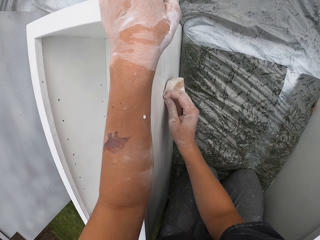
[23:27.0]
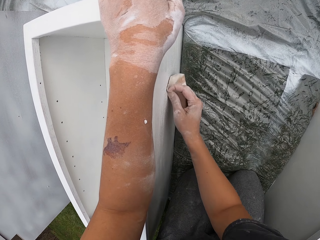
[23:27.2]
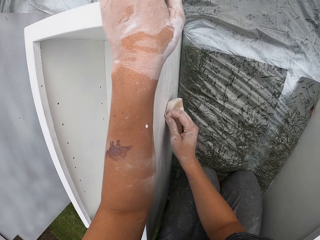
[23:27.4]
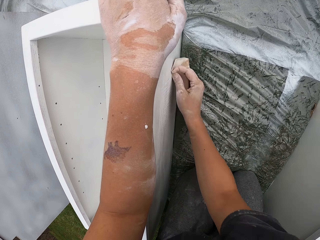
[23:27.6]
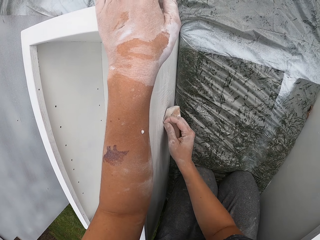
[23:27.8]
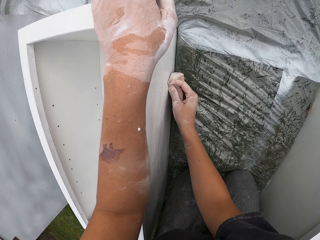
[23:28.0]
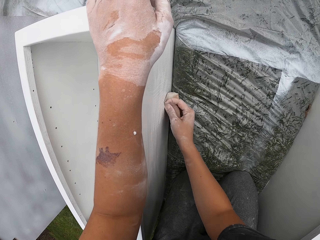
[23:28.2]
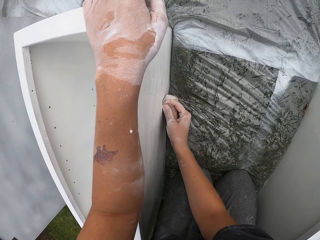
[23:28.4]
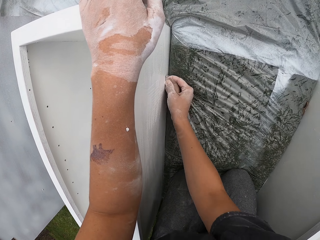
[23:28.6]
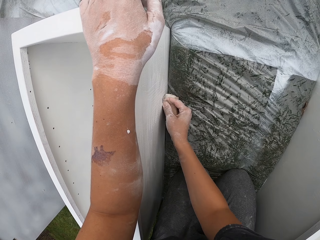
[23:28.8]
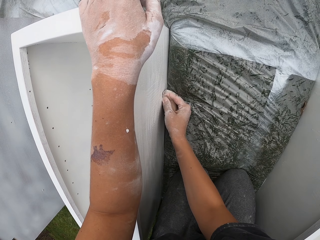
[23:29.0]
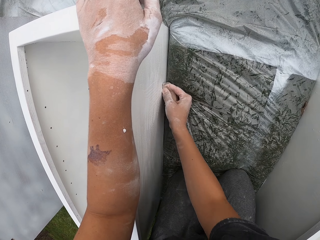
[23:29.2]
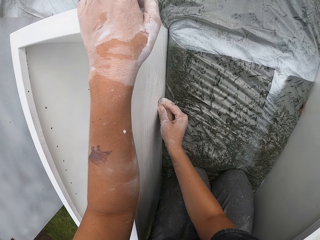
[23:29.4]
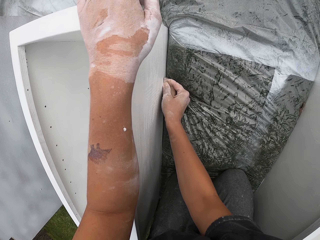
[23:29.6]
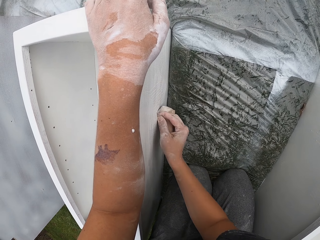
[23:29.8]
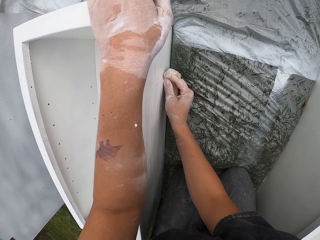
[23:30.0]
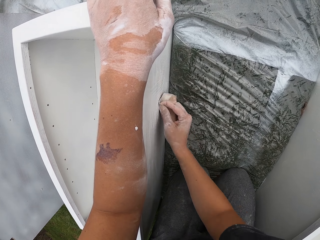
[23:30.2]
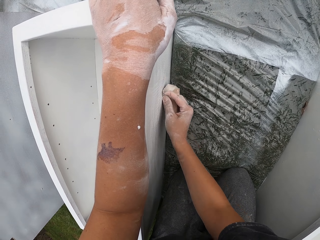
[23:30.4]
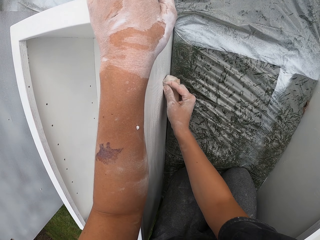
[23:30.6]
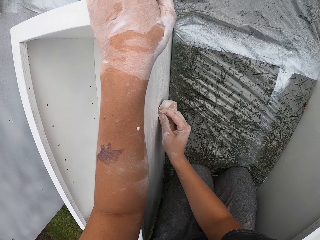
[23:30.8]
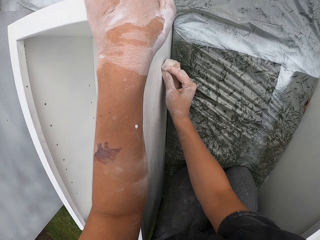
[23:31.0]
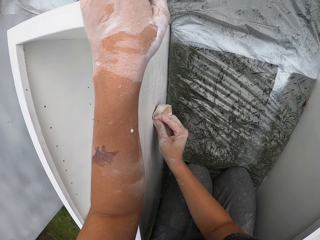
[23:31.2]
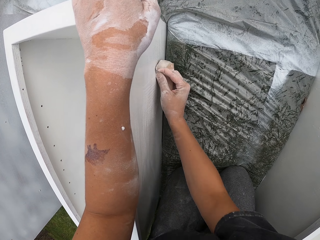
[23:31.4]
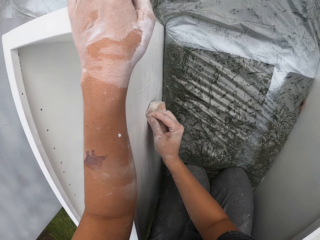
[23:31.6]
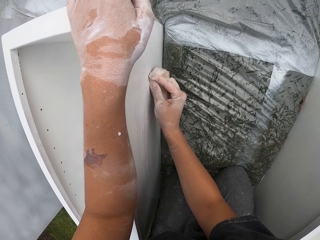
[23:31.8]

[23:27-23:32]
The camera wearer sands a piece of wood with a sander.

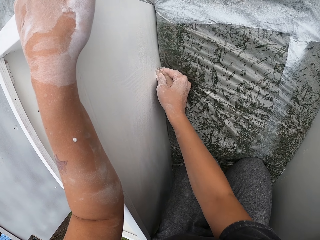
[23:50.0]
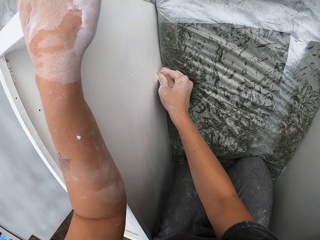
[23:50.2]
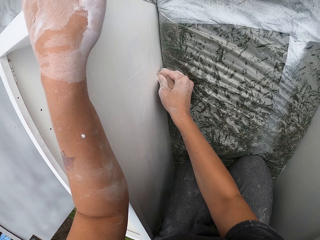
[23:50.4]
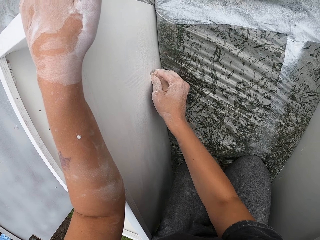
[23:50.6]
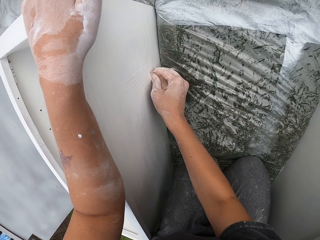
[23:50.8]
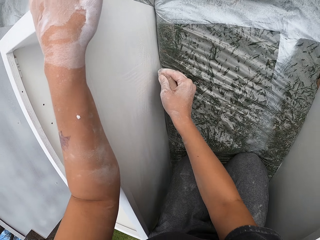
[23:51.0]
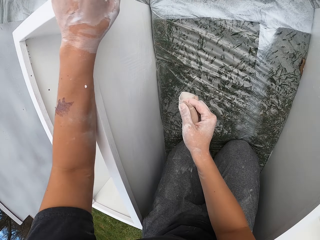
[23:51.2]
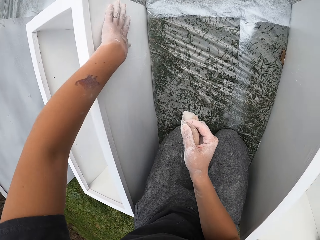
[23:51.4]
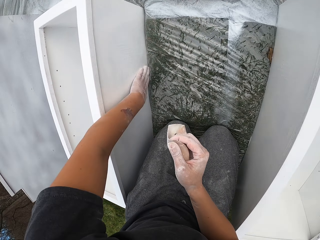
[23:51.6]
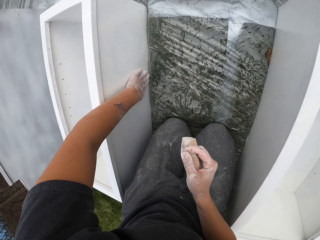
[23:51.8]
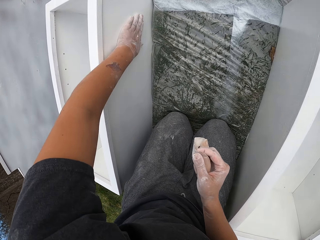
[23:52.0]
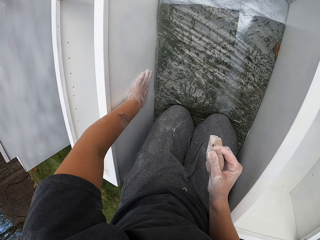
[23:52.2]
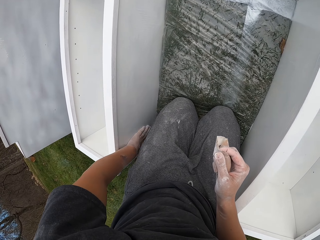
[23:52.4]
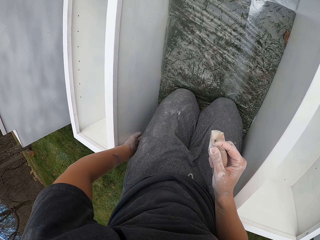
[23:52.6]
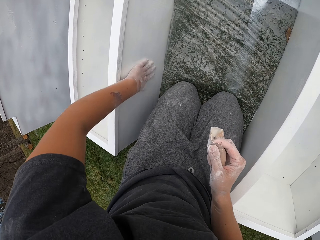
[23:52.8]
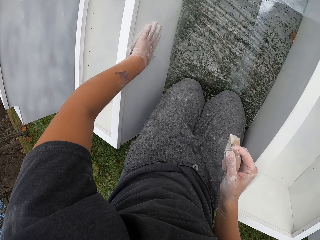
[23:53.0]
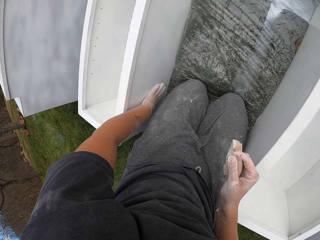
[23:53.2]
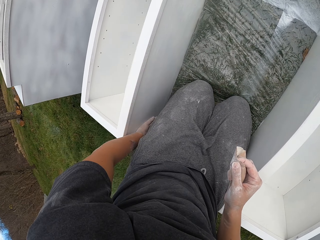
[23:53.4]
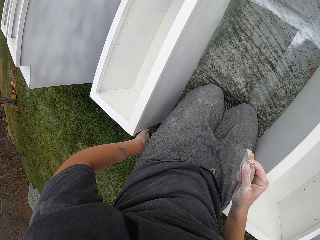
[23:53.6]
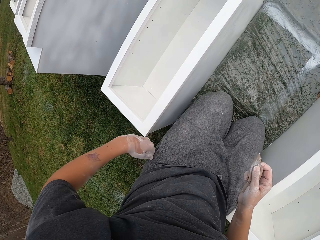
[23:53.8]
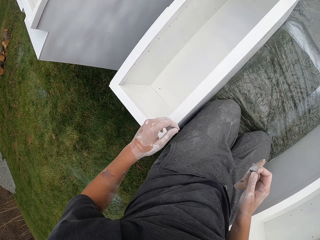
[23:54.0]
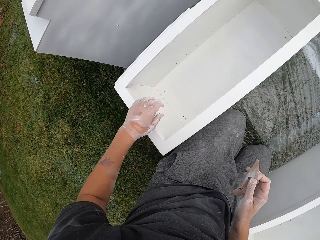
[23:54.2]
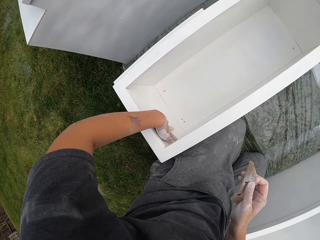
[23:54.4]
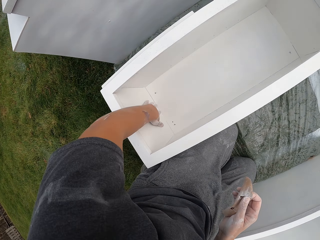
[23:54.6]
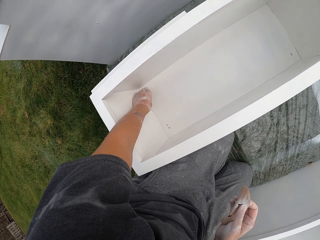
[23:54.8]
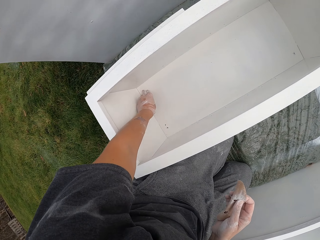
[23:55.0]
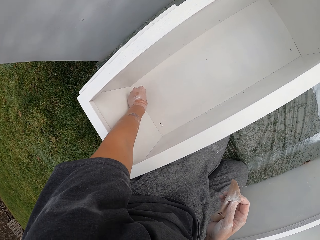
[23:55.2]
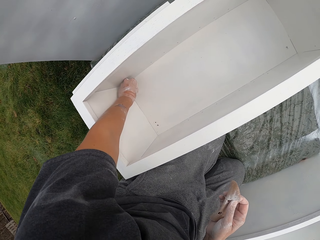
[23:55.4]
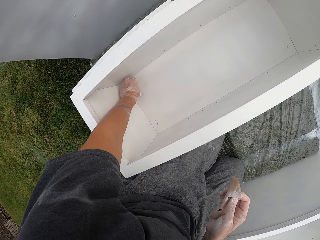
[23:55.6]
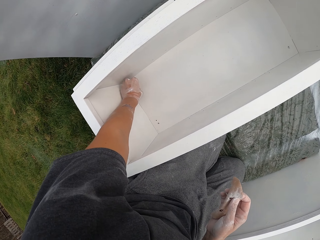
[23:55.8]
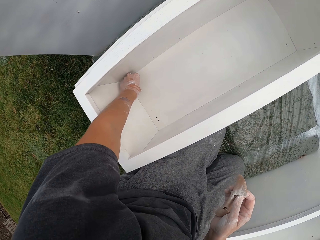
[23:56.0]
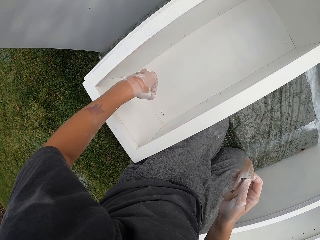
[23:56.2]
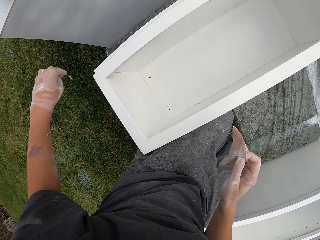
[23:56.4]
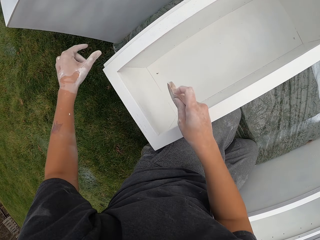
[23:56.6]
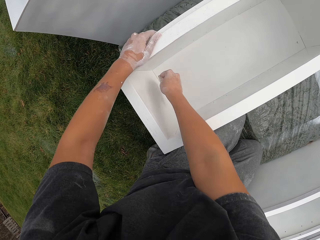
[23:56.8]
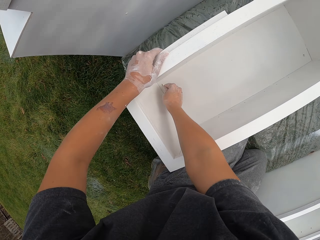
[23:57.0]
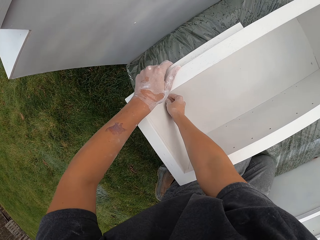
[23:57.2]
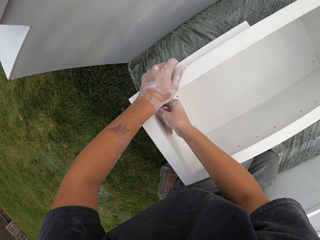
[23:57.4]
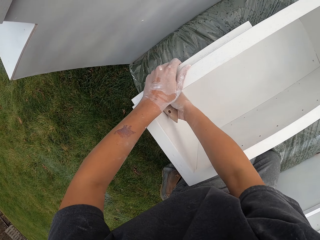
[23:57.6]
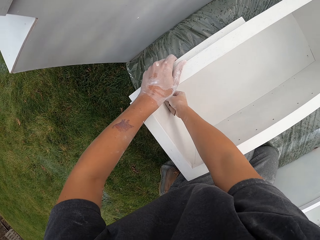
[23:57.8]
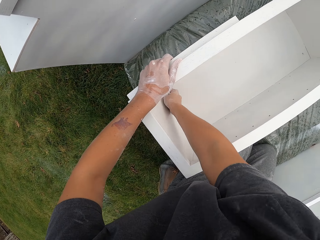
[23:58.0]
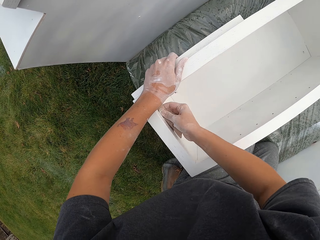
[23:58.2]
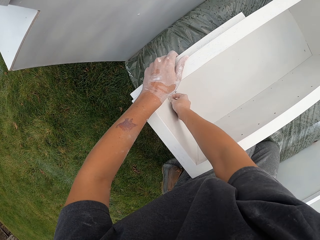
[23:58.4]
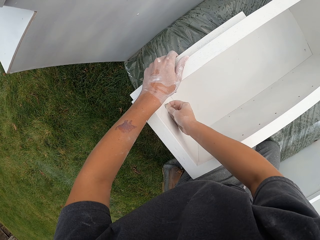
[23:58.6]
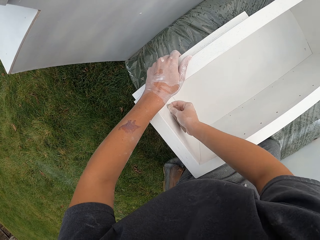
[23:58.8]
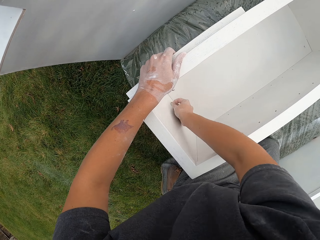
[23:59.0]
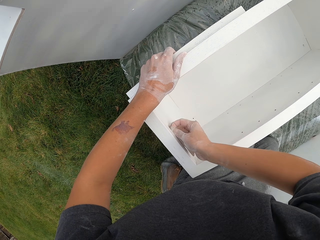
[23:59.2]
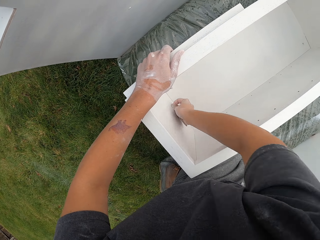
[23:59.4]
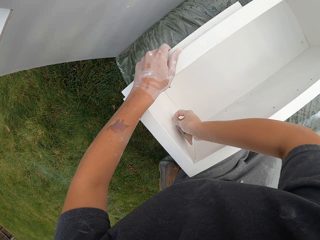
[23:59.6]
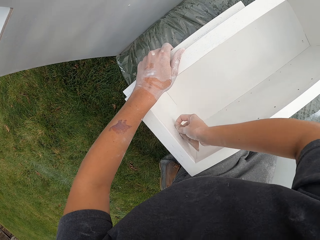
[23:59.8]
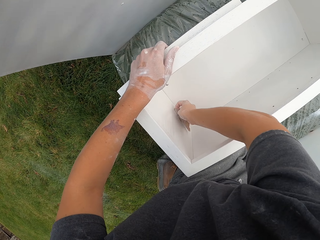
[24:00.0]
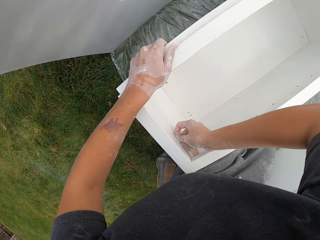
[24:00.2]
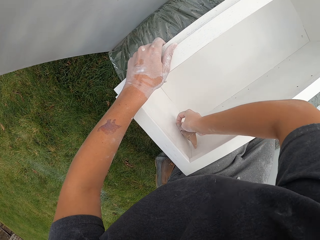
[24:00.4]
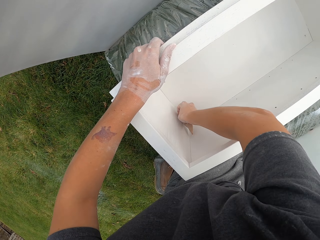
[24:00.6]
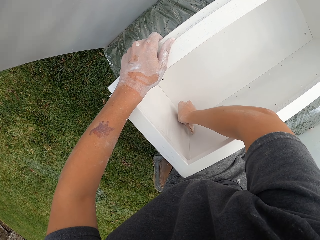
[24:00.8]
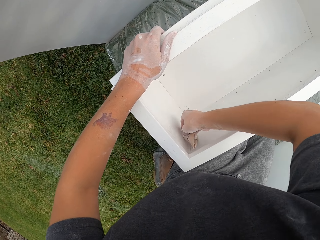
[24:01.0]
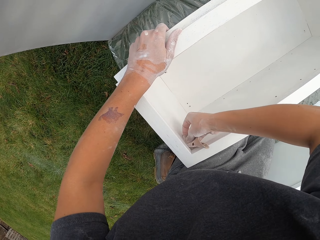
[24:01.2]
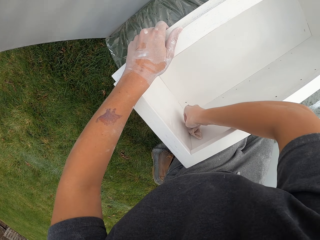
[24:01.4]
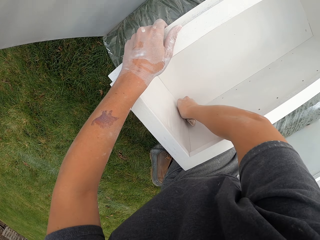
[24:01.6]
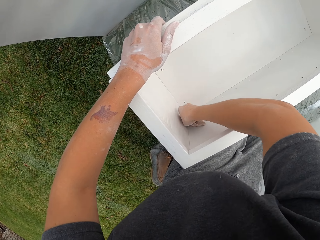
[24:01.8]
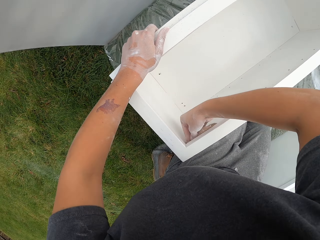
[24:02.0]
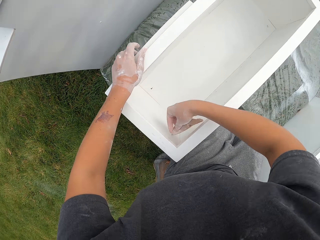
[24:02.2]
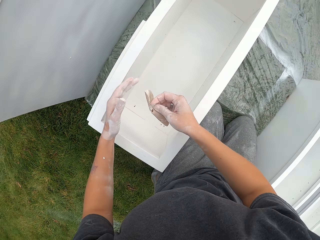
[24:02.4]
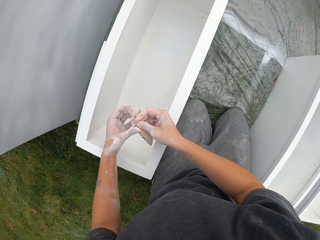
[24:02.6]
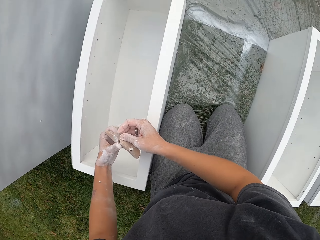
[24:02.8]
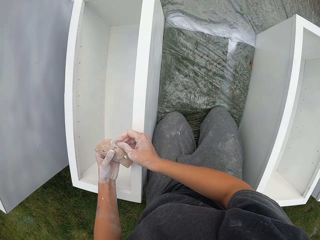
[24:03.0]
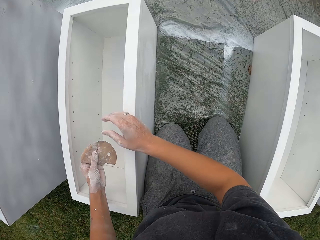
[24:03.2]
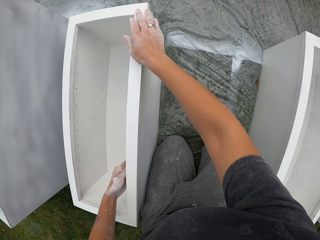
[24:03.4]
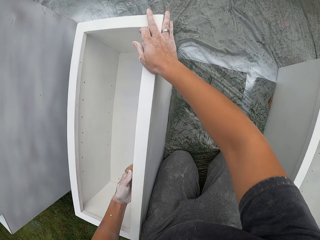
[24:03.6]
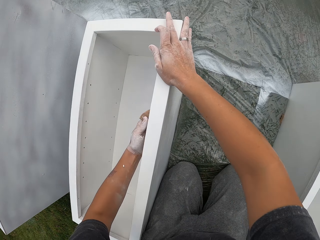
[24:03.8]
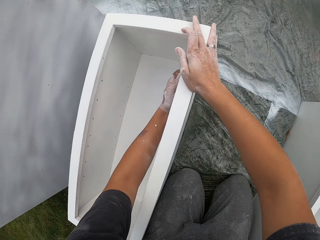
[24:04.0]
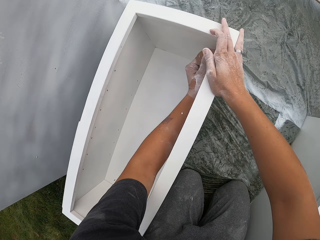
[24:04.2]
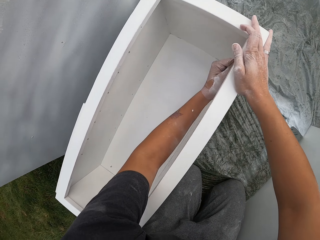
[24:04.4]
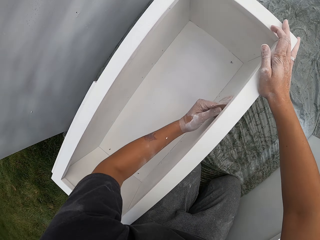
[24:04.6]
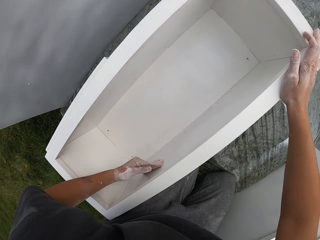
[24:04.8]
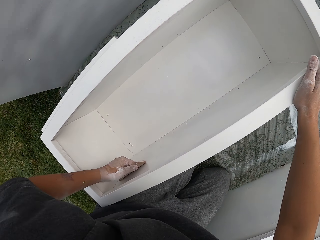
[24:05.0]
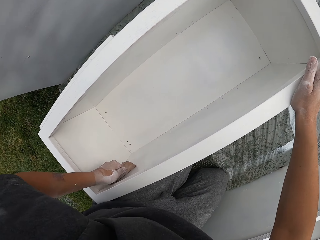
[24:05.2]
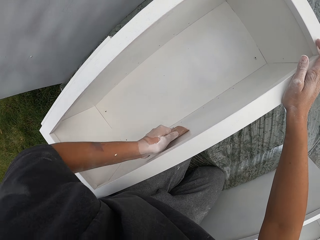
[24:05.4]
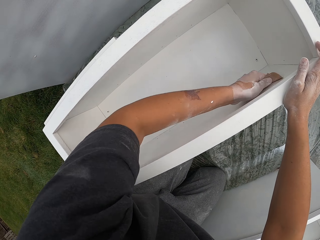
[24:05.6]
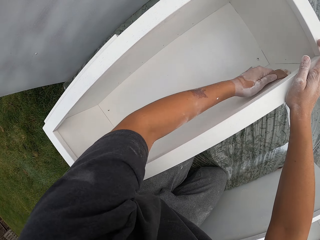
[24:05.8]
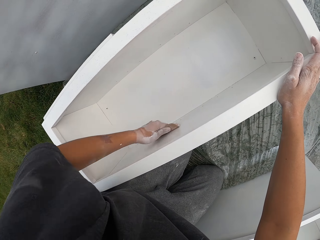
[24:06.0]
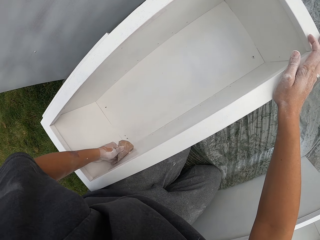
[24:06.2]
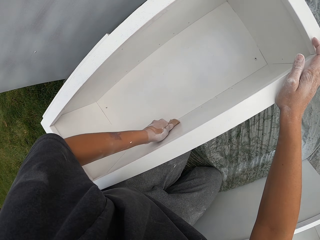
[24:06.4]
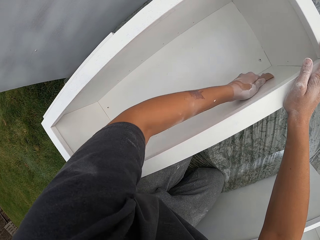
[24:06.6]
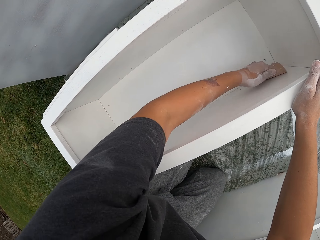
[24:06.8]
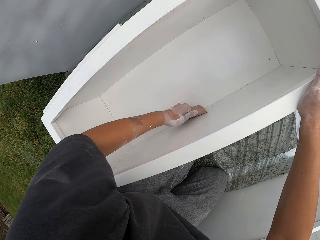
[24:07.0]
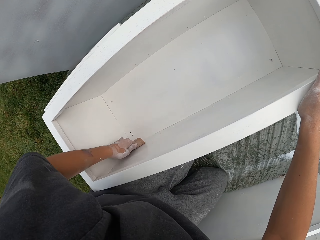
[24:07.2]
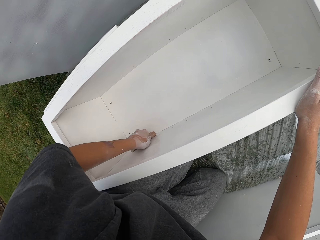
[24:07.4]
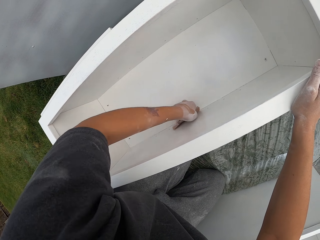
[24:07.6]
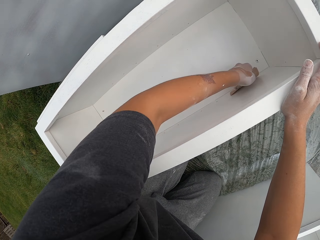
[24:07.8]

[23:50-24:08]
The camera wearer removes the left hand on the drawer. He wipes the drawer with the left hand. He stops wiping the drawer. He looks around a field. He rubs a piece of wood with his hand. He removes something in the drawer. He holds the drawer with the left hand. He smooths the drawer with sand paper. He stops smoothing the drawer and removes the left hand on the drawer. He adjusts a sander on his hands. He holds the sand paper in both hands. He holds the drawer with the right hand. He smooths the drawer with the sand paper.
